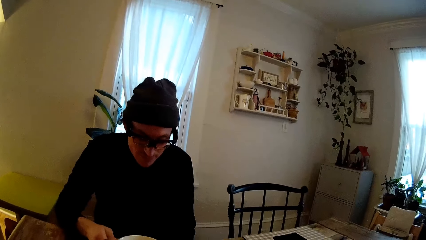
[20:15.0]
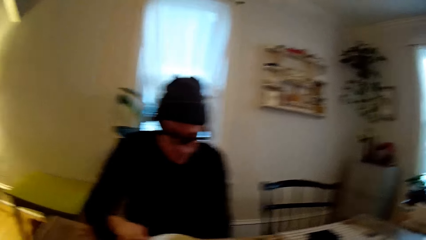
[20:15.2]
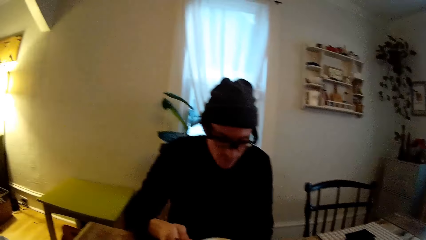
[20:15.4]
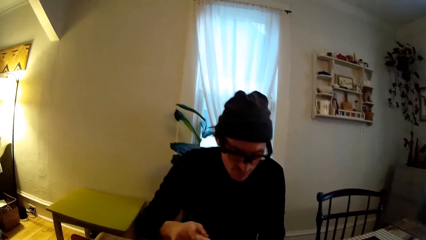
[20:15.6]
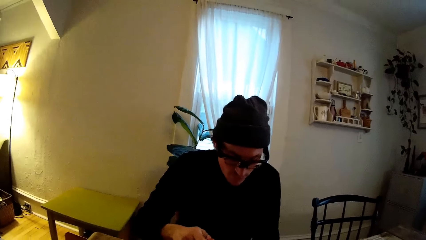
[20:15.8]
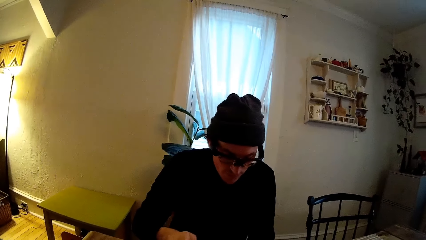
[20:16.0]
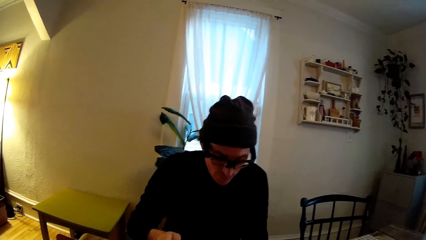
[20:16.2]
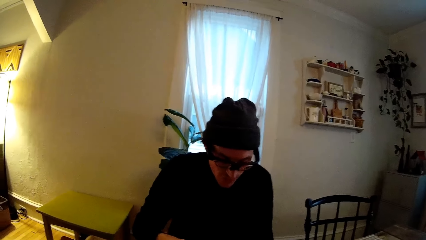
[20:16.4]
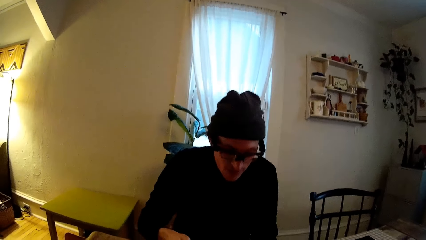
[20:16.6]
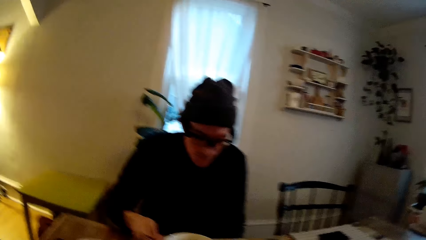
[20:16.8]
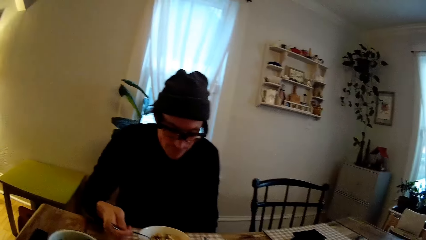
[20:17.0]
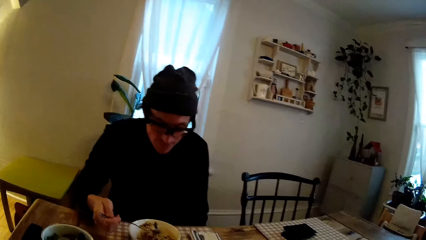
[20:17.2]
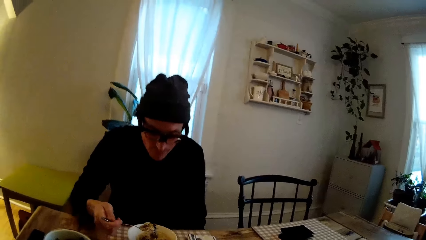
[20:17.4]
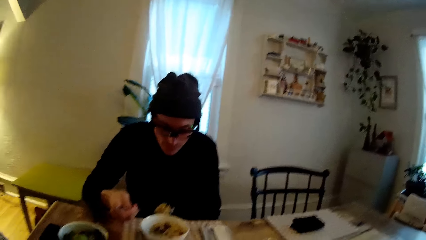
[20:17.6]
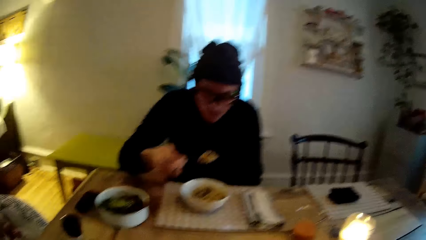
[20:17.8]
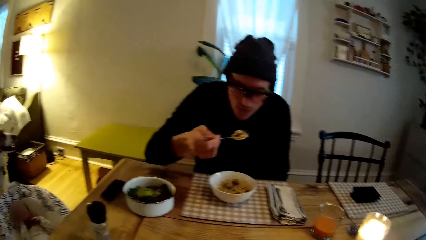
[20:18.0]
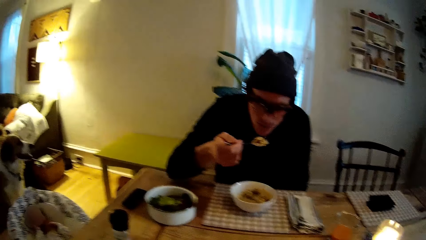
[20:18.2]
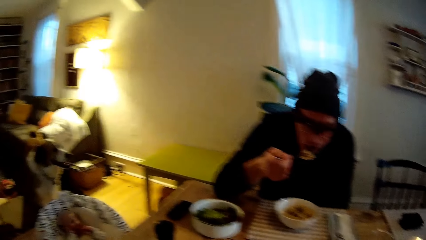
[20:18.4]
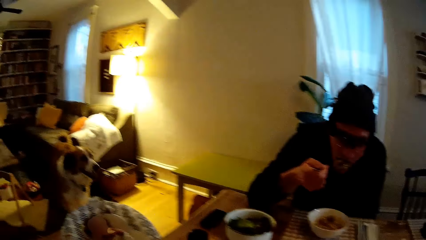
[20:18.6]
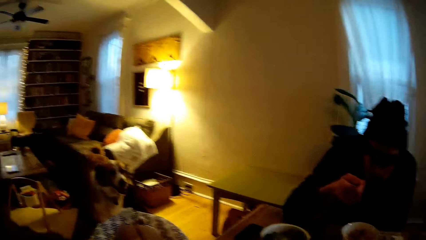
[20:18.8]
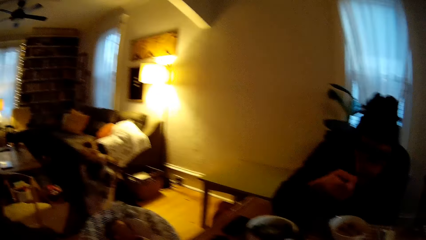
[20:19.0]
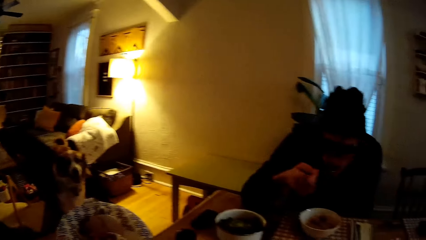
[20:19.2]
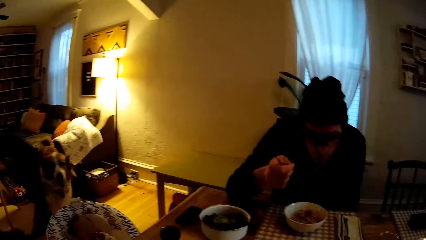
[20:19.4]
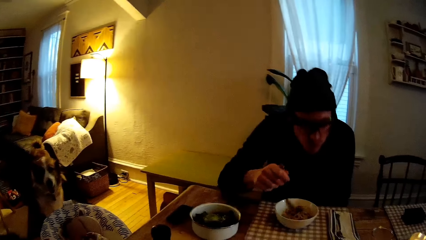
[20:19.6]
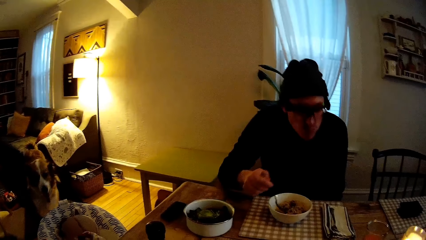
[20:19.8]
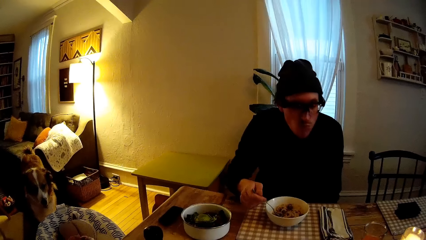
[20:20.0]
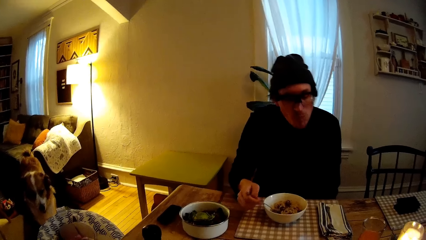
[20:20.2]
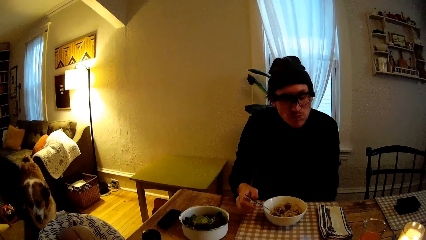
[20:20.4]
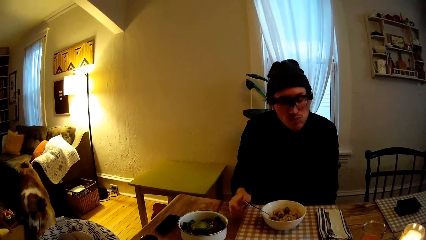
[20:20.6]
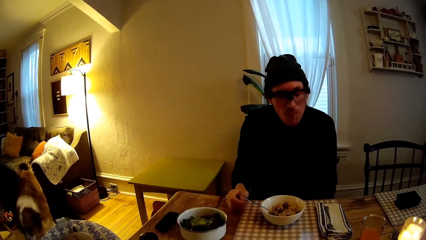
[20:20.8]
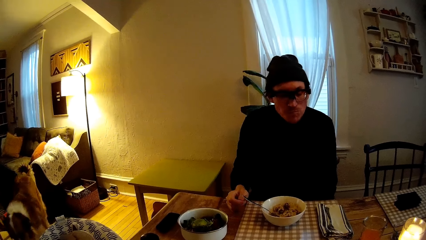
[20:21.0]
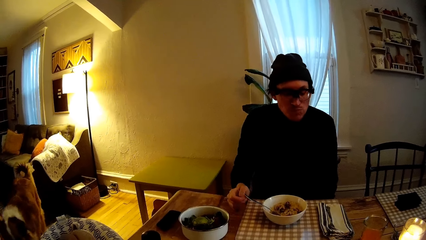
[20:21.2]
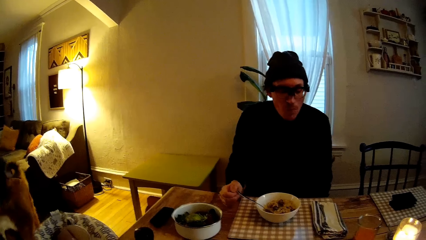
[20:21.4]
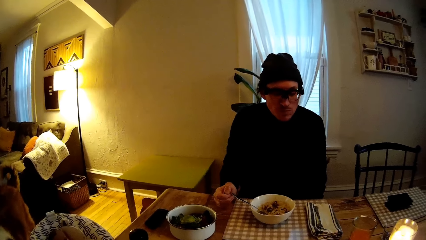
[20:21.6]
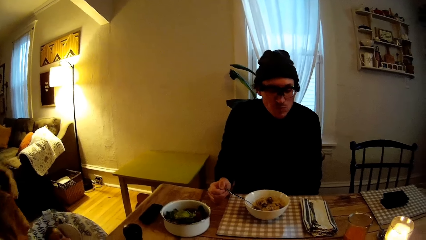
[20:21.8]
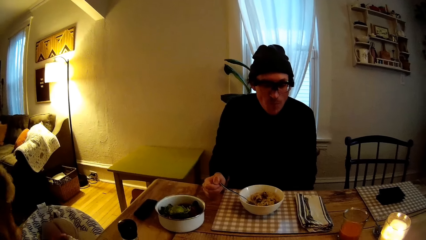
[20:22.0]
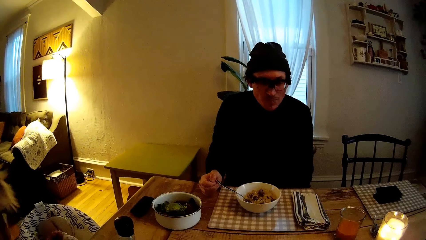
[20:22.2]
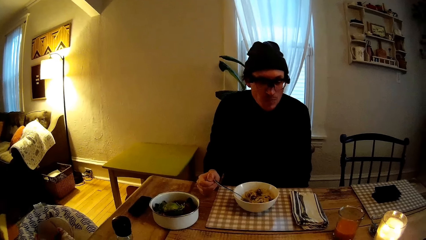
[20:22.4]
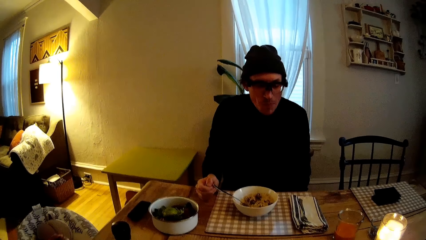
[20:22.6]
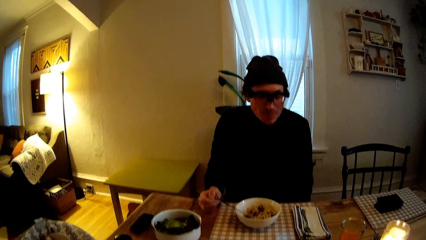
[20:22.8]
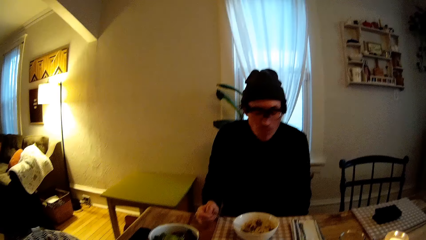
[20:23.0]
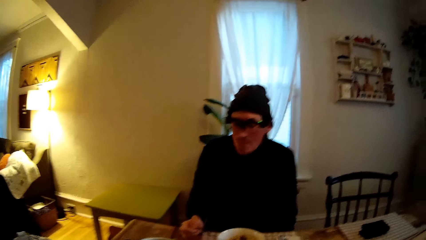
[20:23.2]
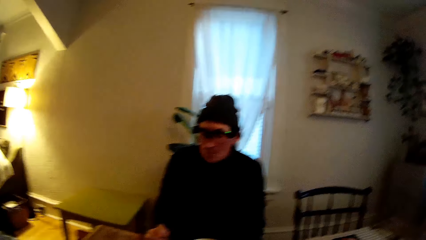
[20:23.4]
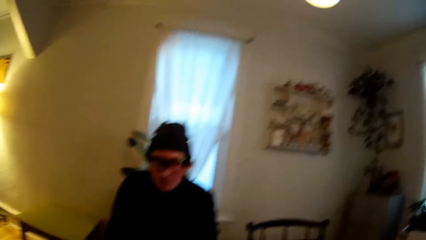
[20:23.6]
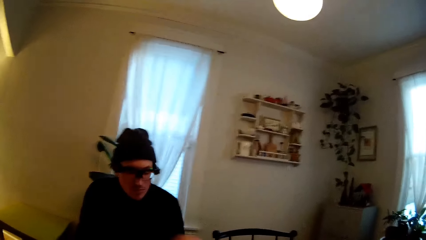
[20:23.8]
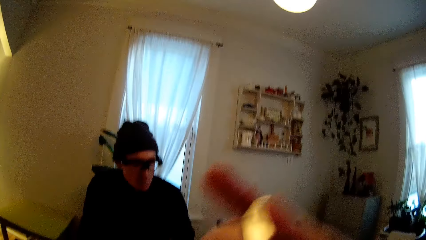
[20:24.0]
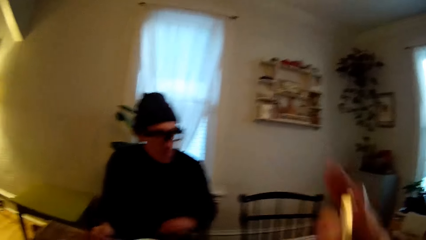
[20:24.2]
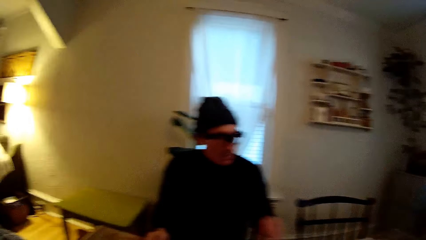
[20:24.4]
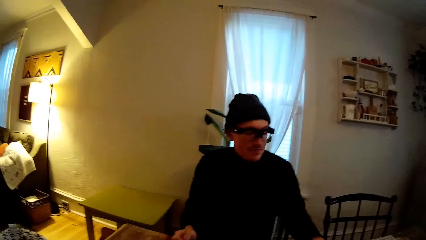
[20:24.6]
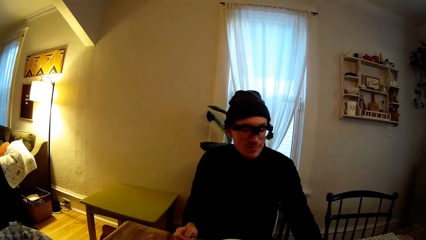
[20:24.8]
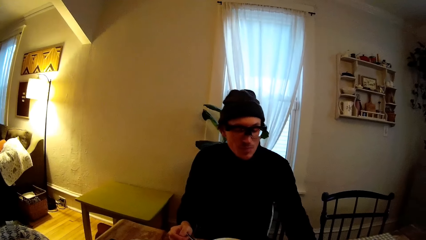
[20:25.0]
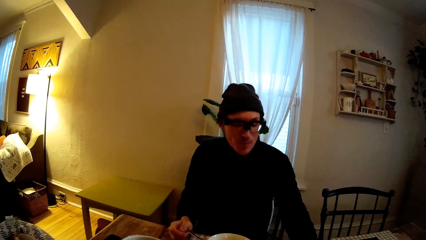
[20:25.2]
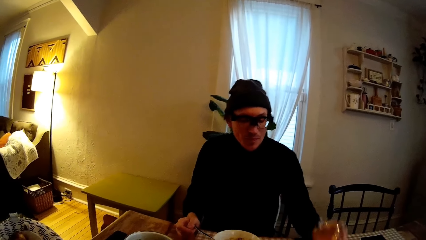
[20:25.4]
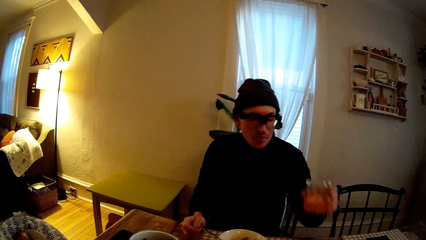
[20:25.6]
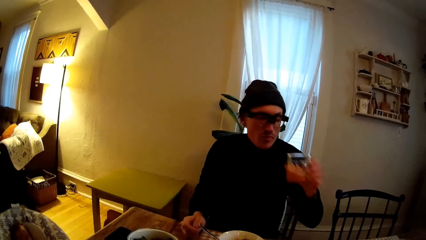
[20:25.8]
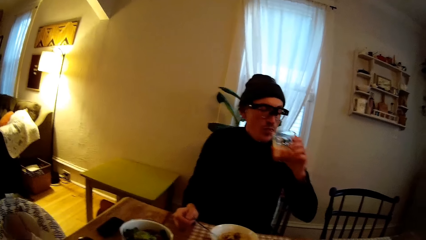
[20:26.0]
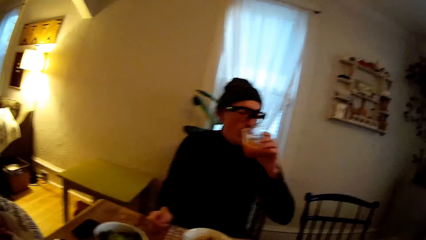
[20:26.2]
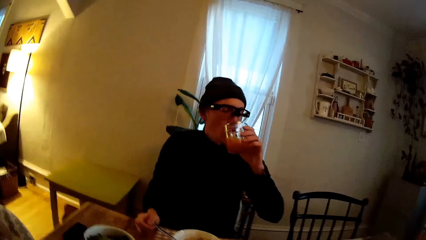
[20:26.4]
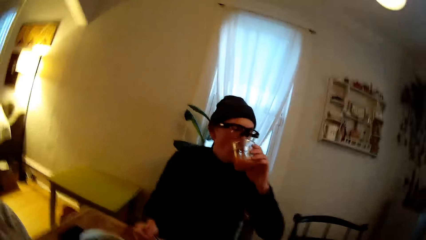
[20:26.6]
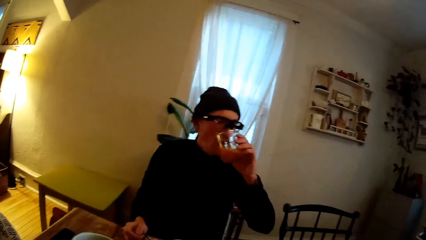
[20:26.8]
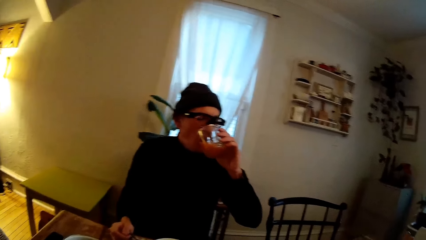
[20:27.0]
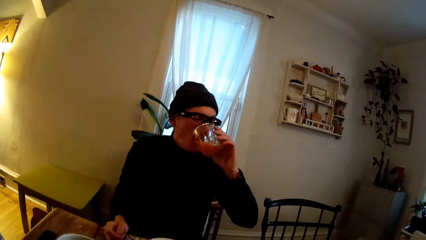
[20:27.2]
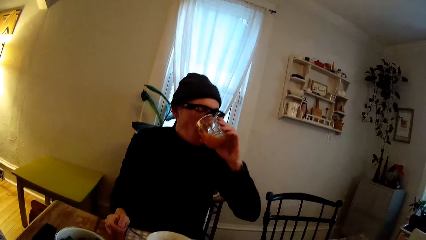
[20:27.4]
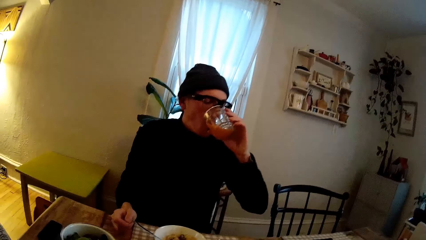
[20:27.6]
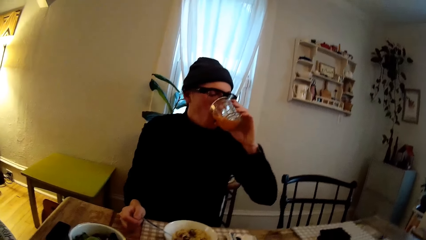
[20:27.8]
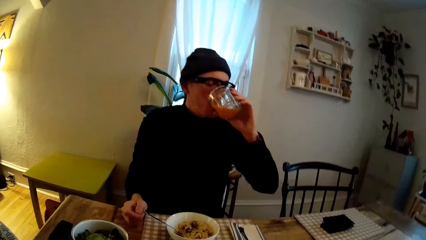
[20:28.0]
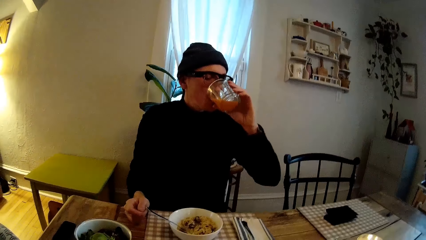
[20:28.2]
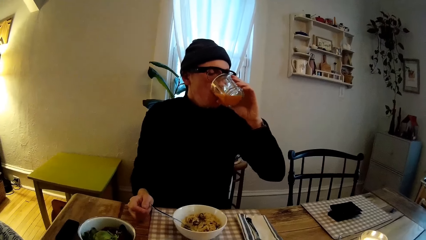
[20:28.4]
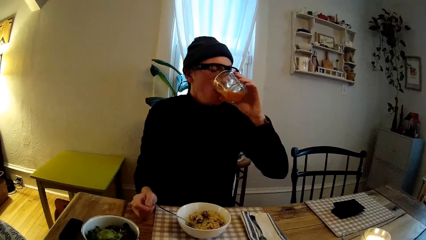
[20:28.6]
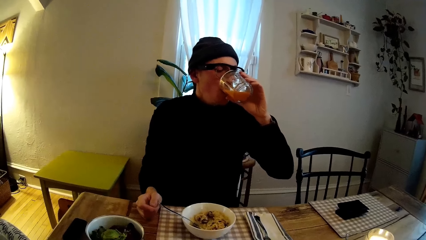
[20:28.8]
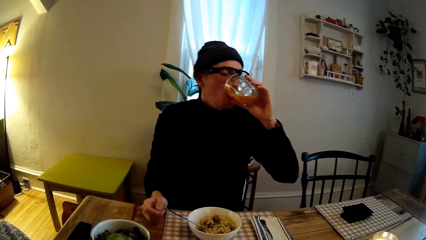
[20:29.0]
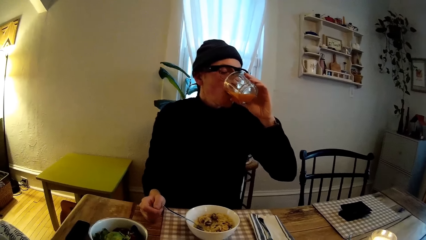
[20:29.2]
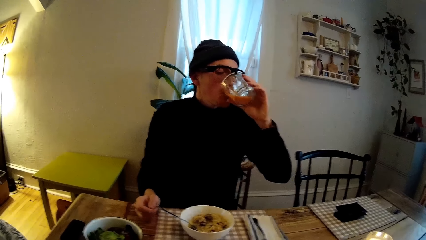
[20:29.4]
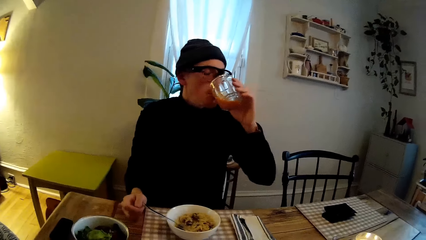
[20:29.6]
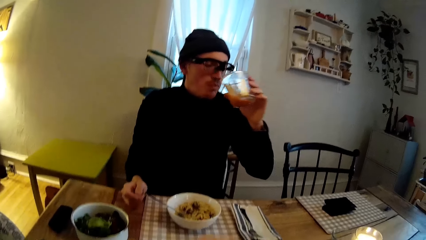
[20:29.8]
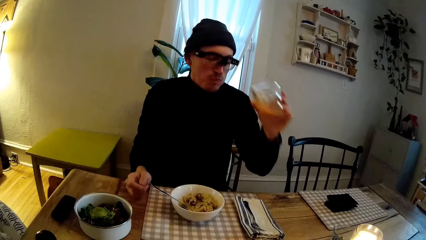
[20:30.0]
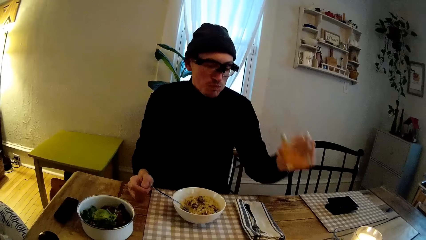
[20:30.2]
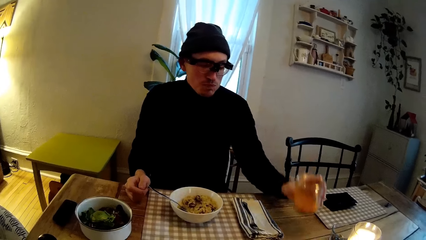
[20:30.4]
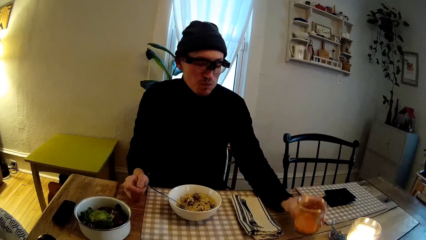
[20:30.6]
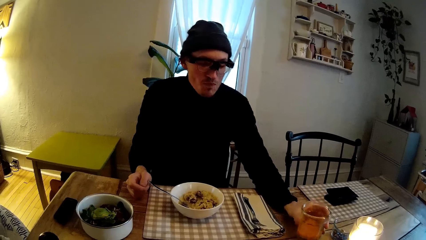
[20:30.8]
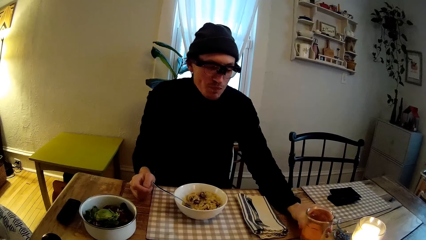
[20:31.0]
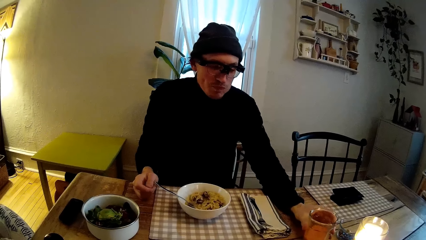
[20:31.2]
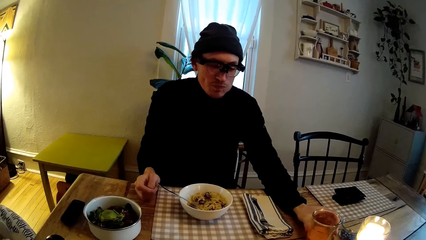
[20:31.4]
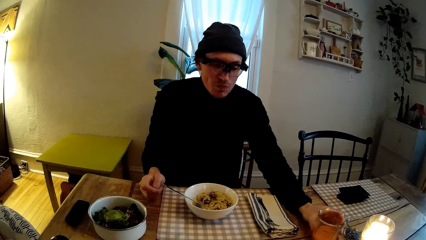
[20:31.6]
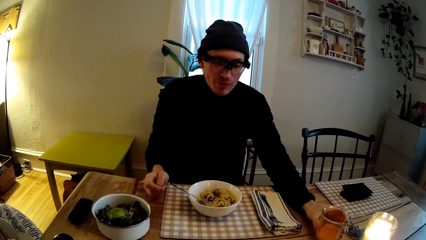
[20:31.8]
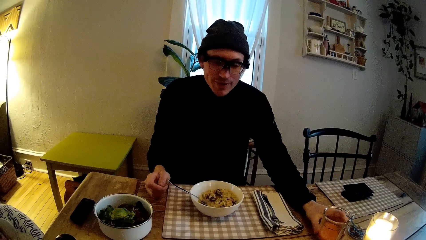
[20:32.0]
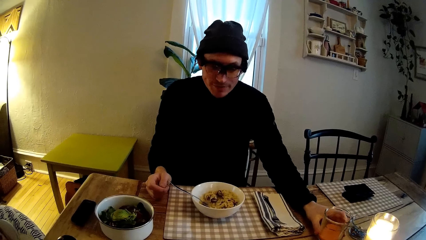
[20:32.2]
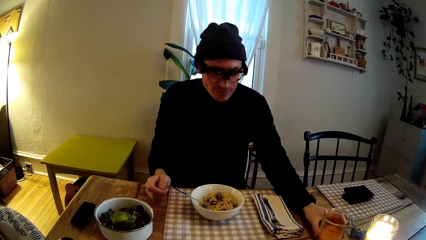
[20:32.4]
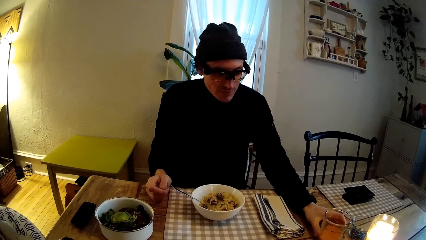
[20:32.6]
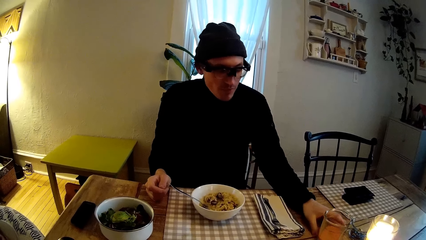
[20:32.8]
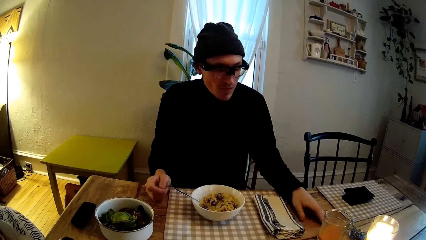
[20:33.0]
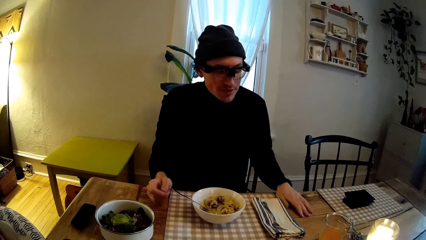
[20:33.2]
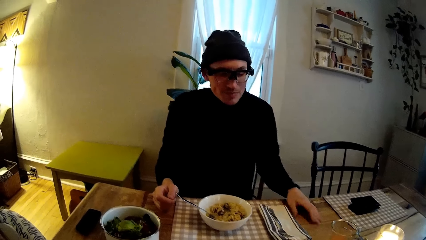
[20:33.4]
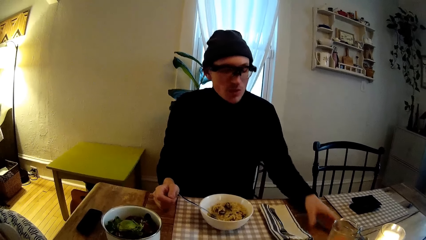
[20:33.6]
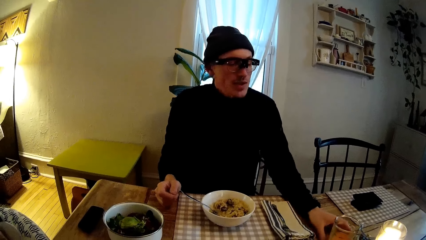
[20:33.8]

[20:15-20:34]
A man scoops food with the spoon. He eats pasta from the bowl with the spoon in his right hand. A baby sits on a rocker chair. The camera wearer eats. The man drinks juice from a glass with his left hand. He drops the glass on the table with his left hand.
